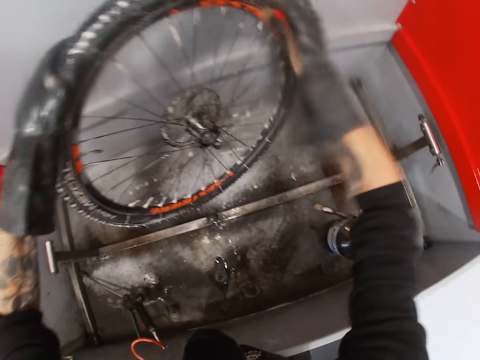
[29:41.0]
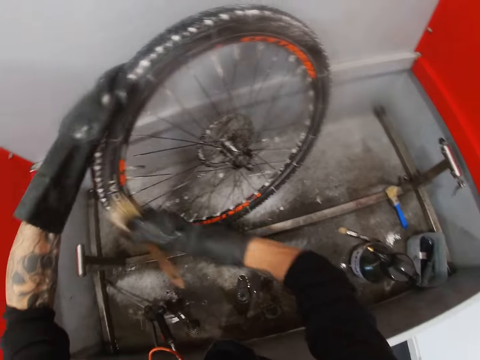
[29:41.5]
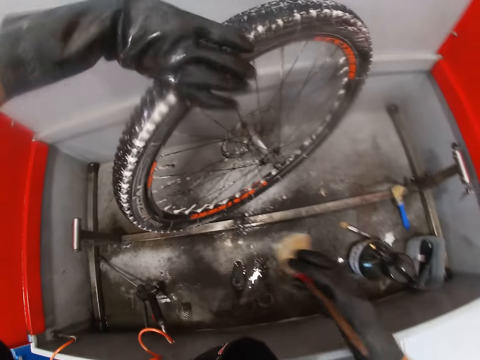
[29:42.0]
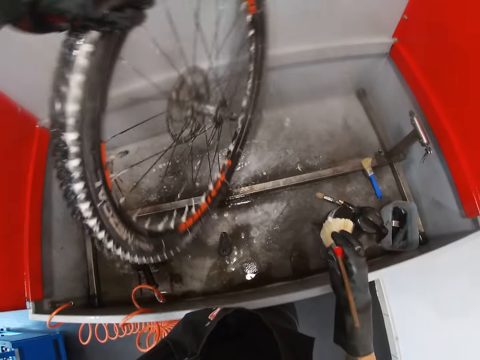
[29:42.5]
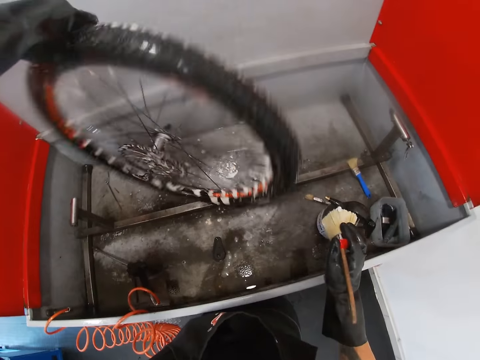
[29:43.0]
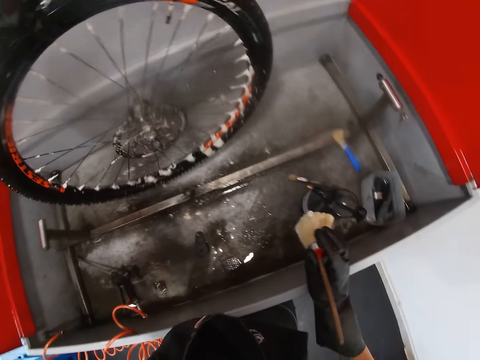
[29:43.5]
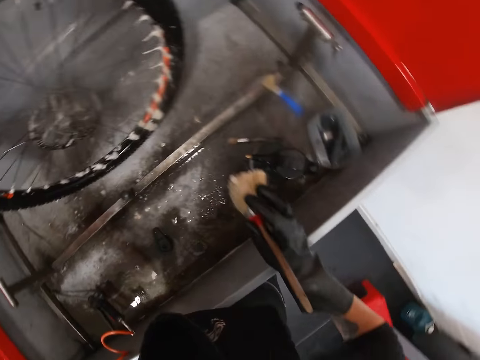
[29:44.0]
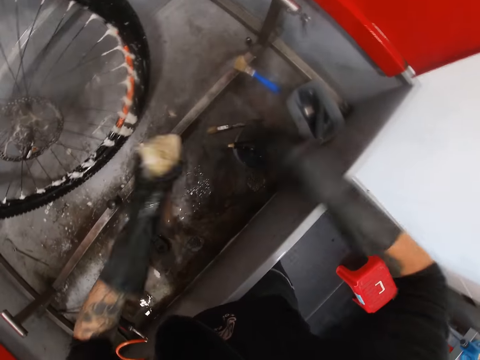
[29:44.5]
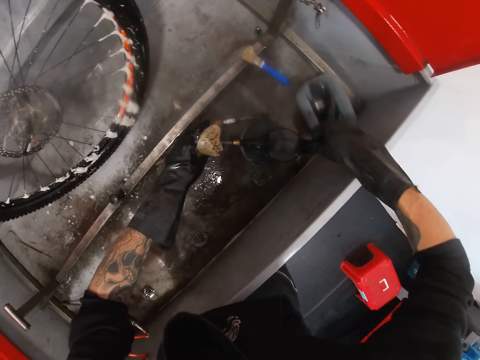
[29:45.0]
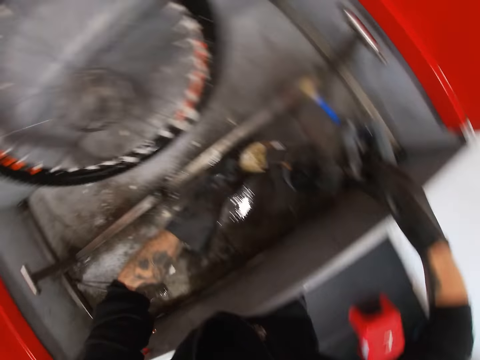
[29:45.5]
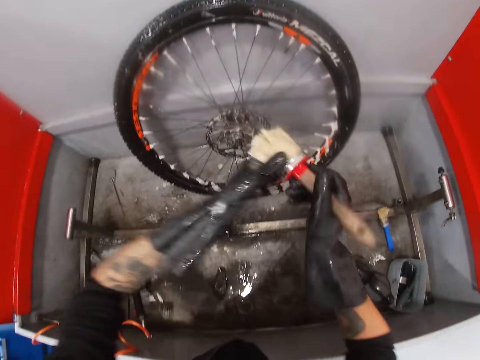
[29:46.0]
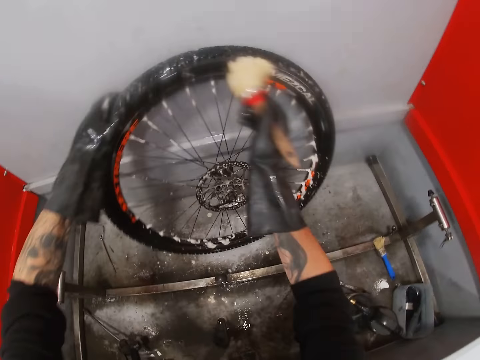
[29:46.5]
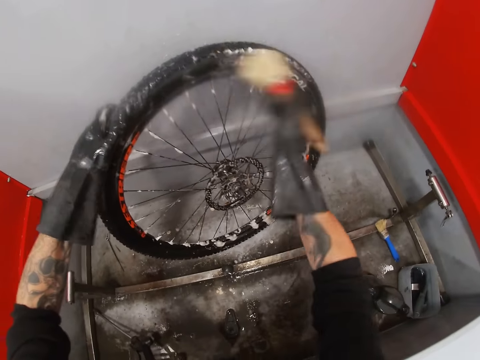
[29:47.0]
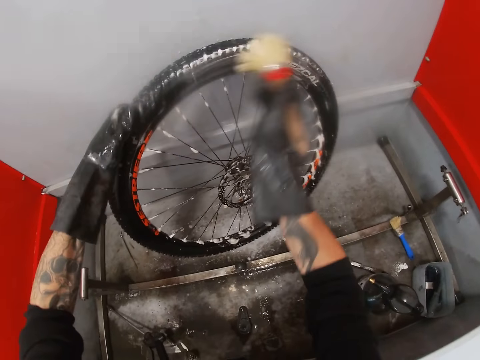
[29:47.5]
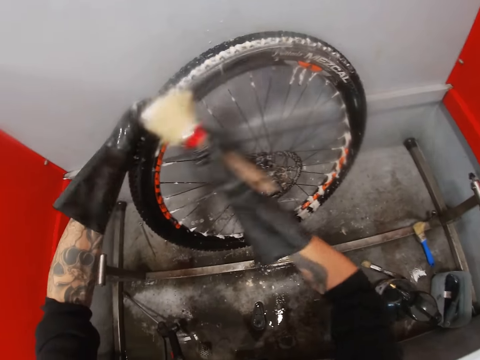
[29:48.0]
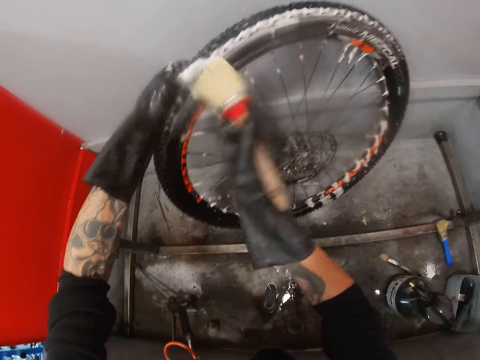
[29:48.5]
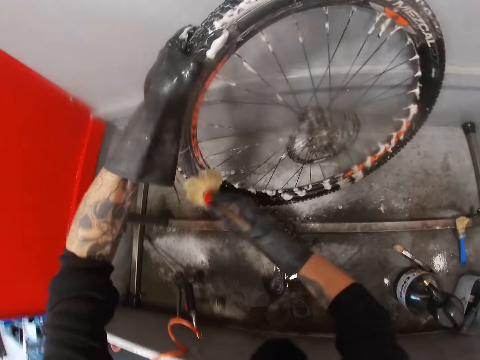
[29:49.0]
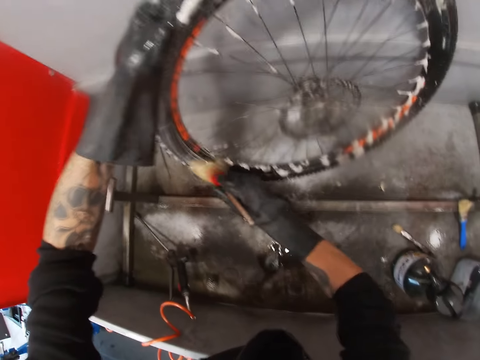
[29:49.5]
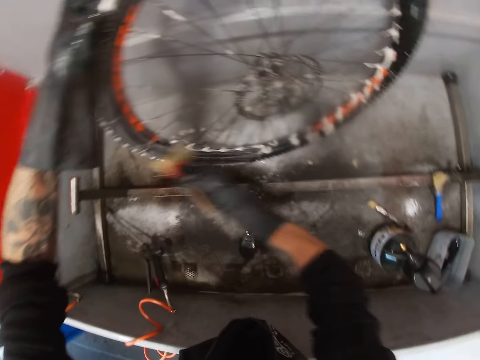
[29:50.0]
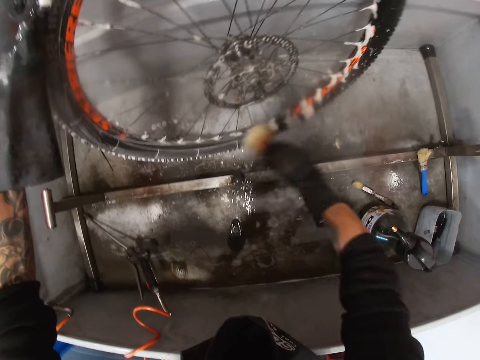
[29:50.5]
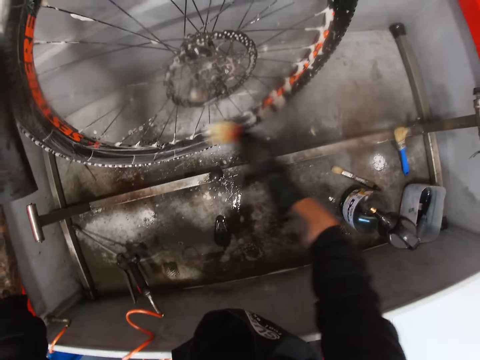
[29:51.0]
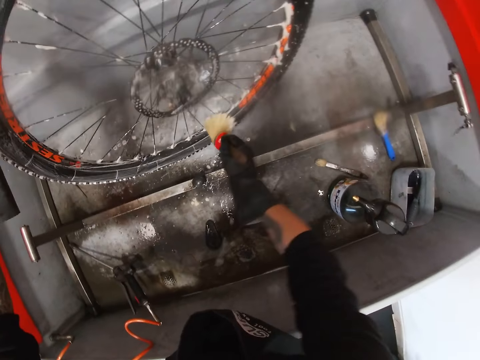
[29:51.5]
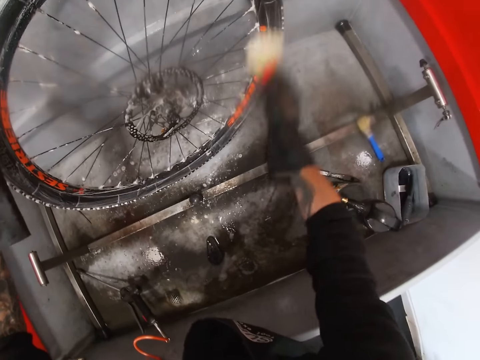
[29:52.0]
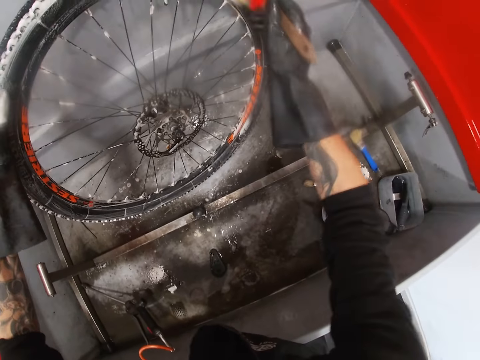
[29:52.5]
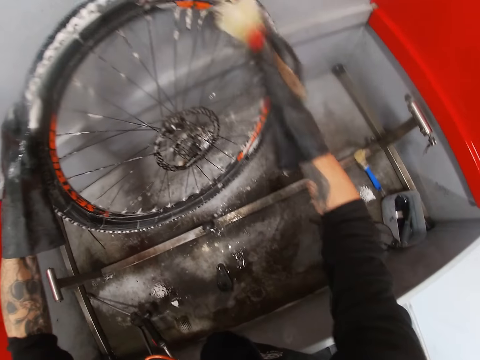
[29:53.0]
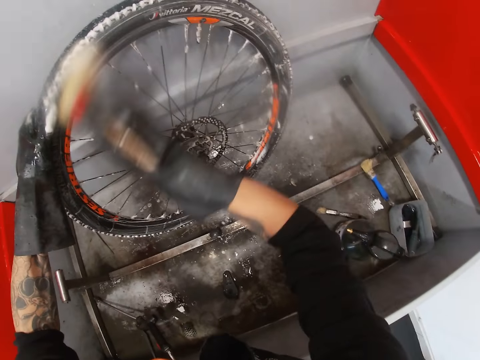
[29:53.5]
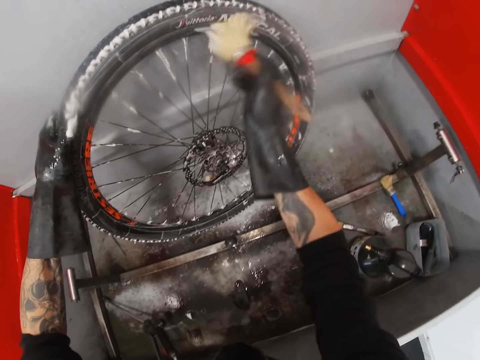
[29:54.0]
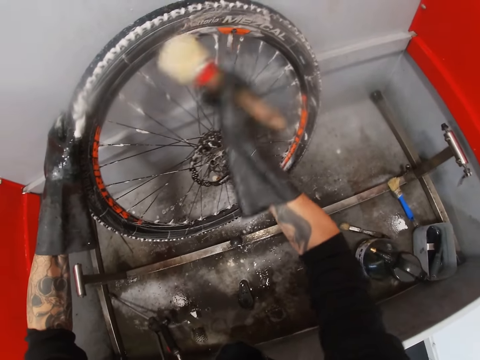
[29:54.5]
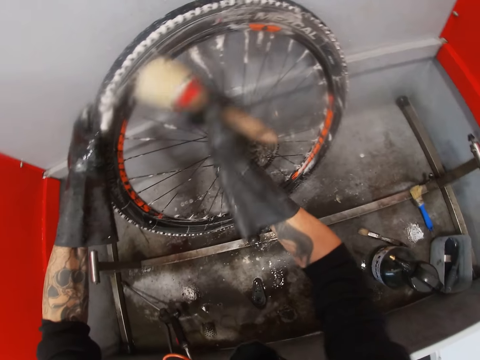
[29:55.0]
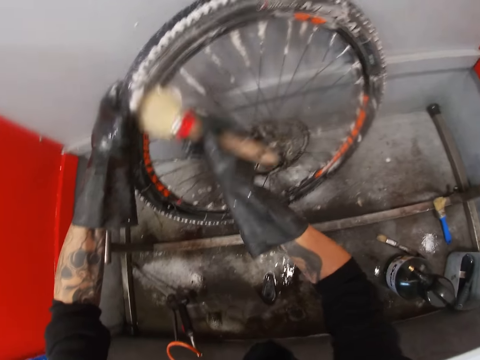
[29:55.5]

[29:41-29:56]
The camera wearer turns the bicycle tyre with his gloved left hand. He transfers the brush from his gloved right hand to his gloved left hand. He sprays soap or water on the brush from the bottle with his gloved right hand. He transfers the brush from his gloved left hand to his gloved right hand. He holds the bicycle tyre with his gloved left hand. He brushes the bicycle tyre hub with the brush in his gloved right hand.

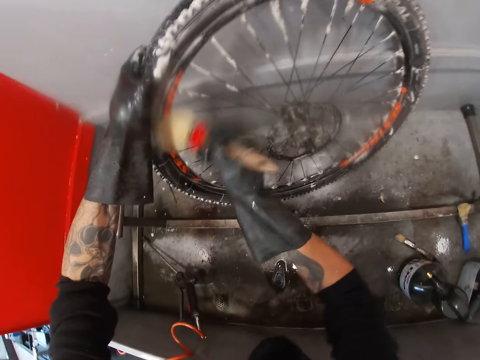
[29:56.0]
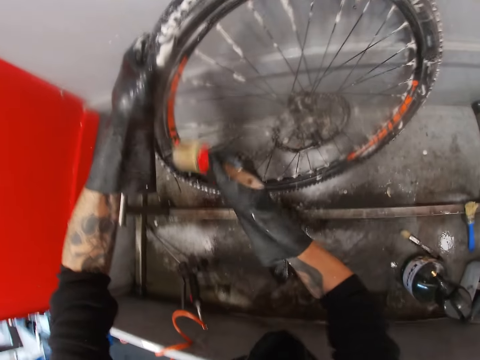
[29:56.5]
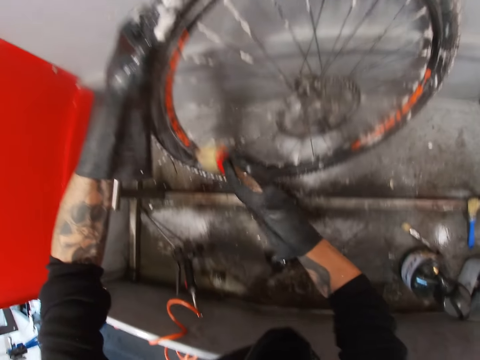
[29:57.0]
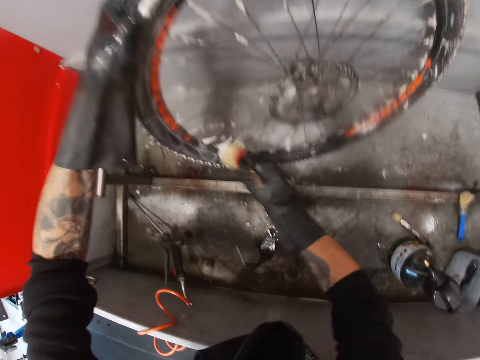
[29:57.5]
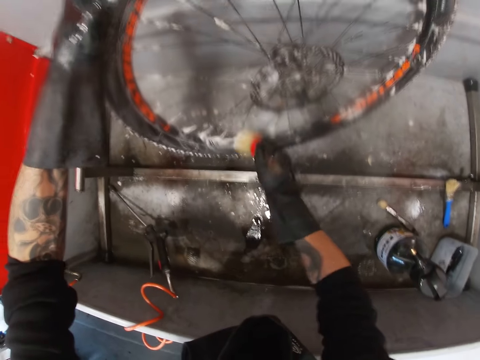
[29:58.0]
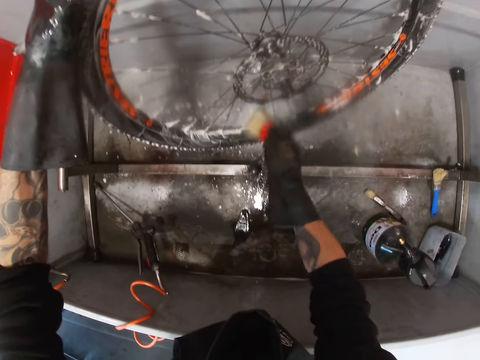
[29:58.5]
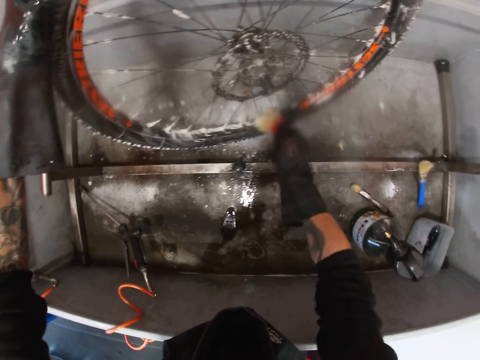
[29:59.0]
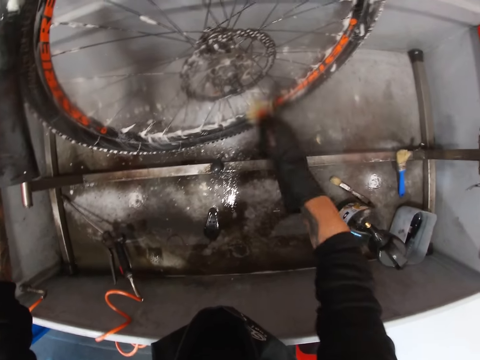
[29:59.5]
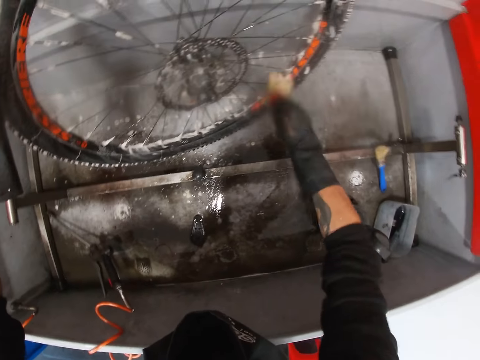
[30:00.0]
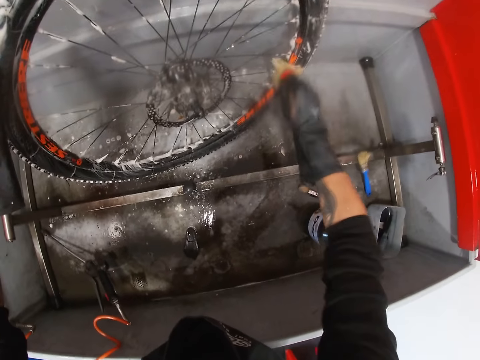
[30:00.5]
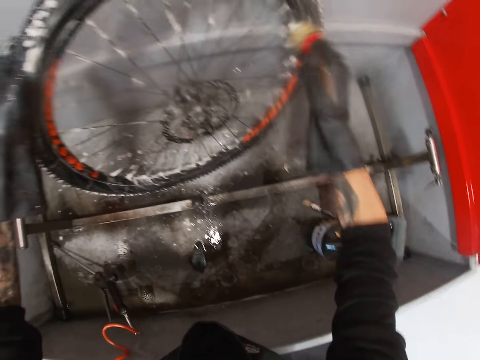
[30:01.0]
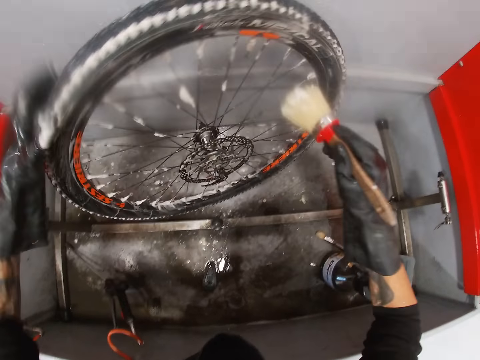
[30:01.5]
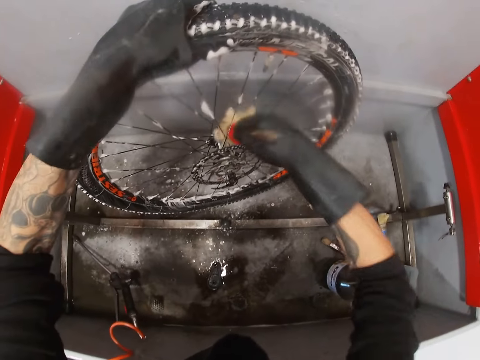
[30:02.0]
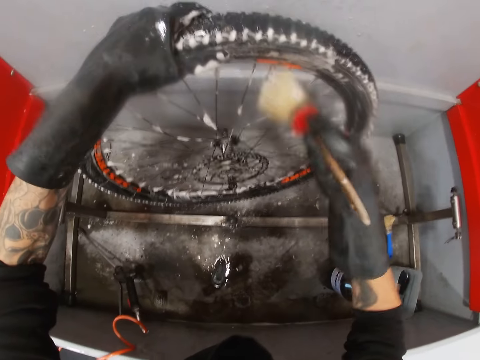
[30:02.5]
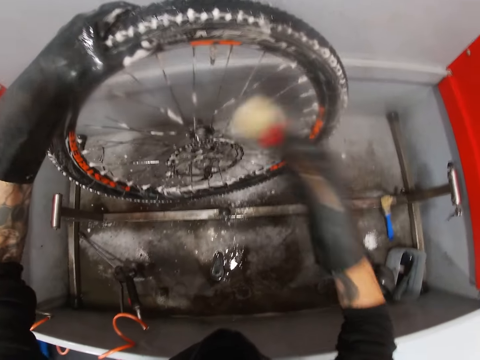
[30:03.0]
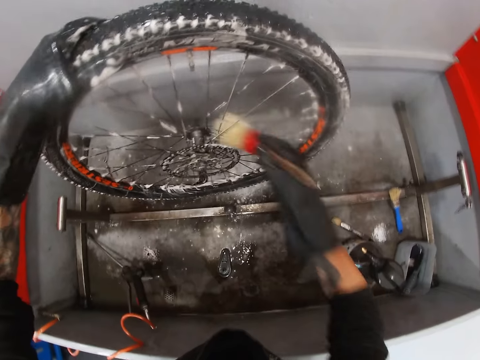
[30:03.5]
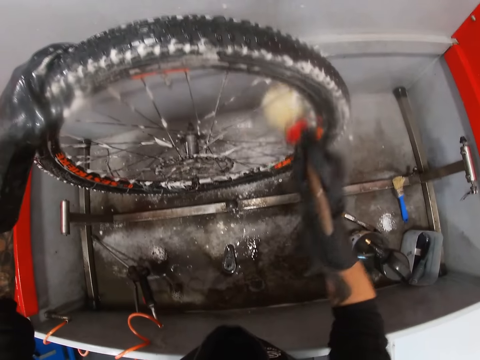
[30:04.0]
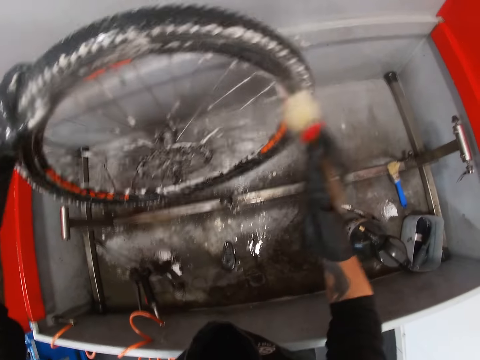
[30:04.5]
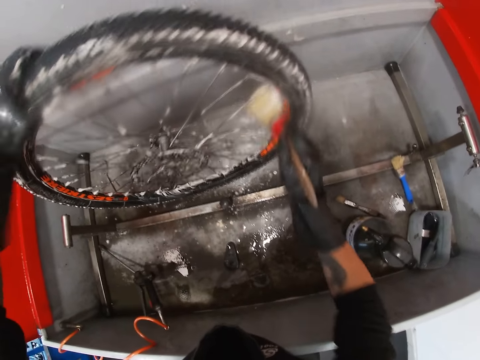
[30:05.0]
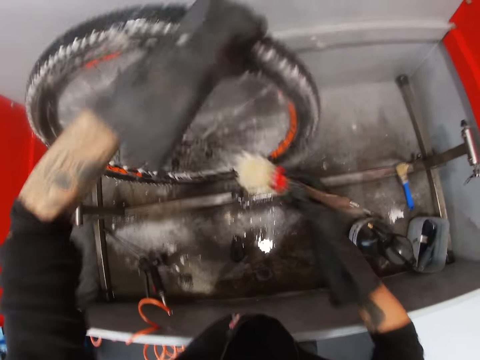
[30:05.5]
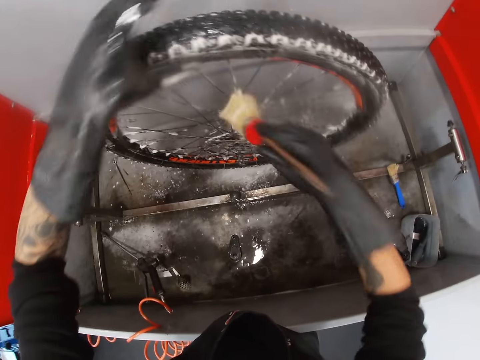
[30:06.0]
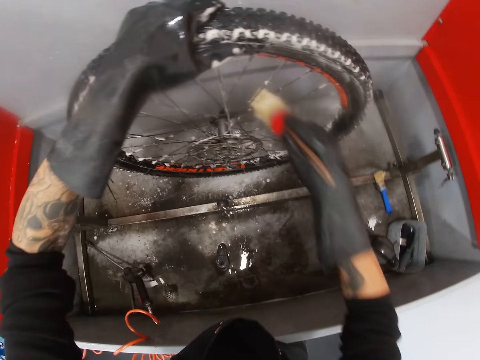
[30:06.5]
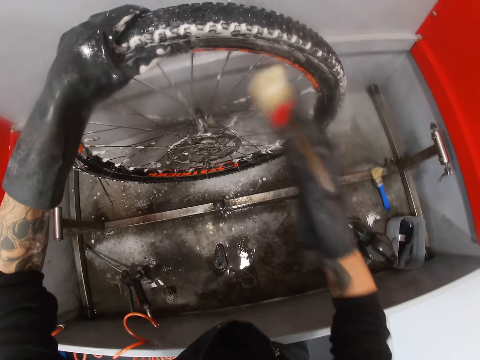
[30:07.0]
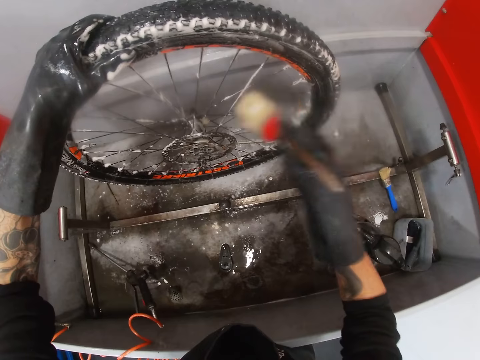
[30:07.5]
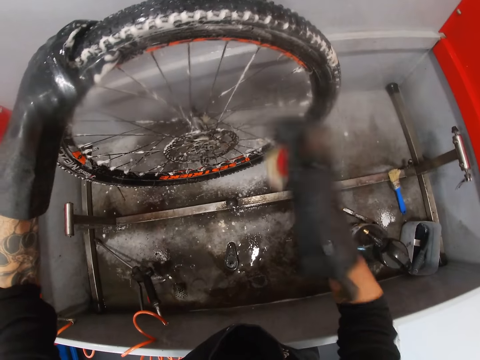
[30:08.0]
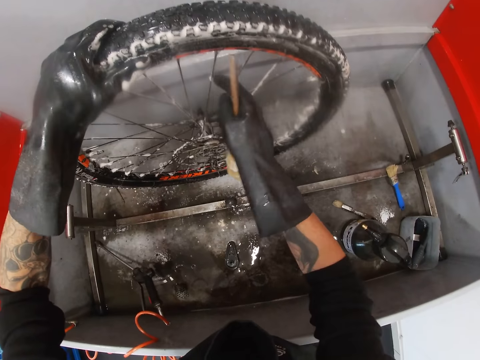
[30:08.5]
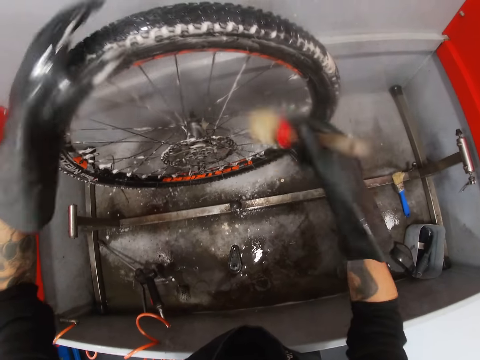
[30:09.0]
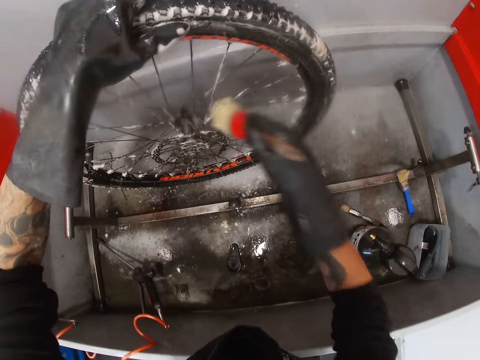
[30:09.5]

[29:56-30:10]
The camera wearer brushes the bicycle spoke with the brush in his gloved right hand. He touches the wire.
